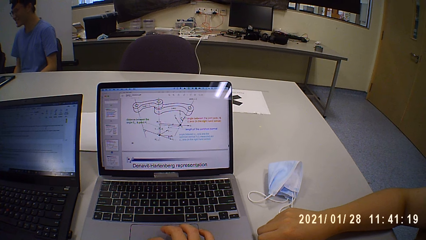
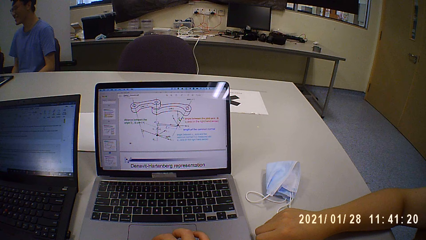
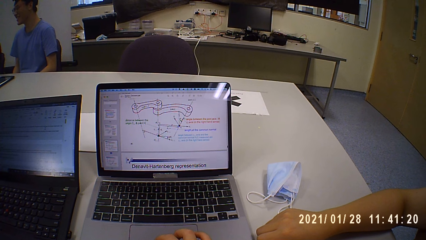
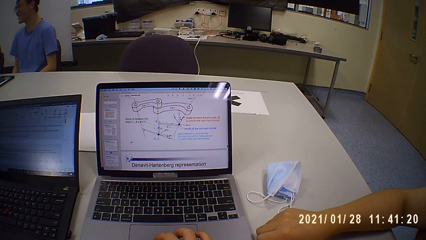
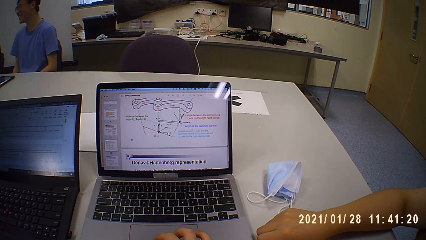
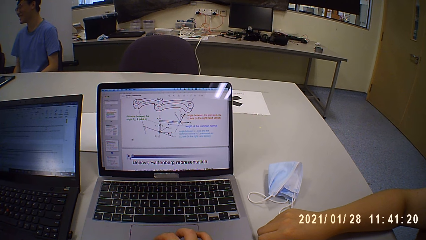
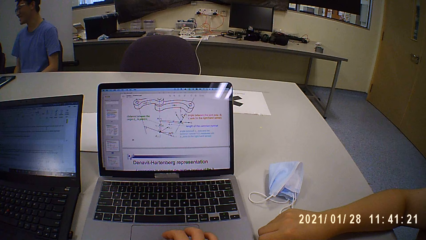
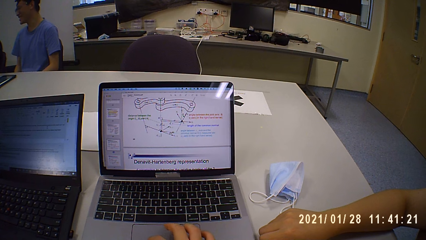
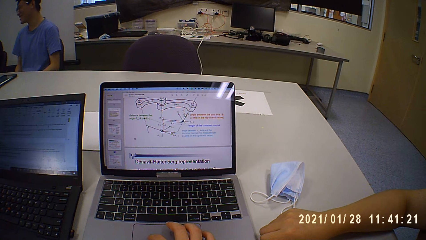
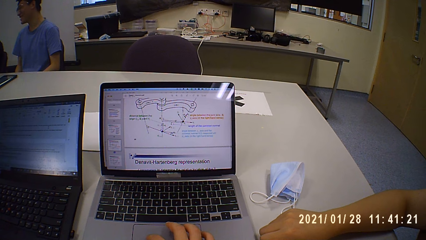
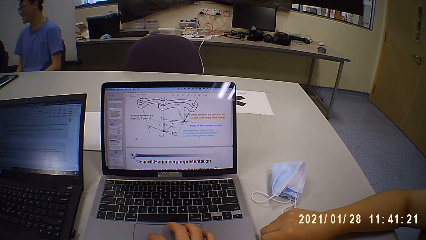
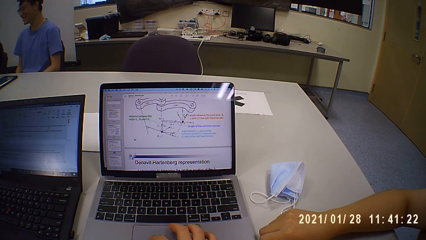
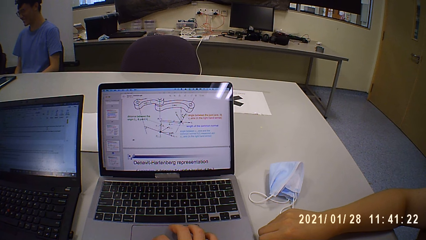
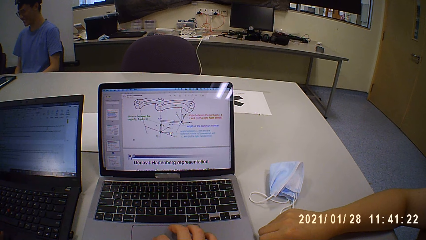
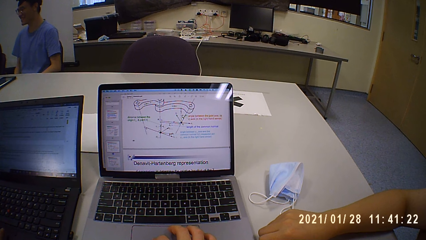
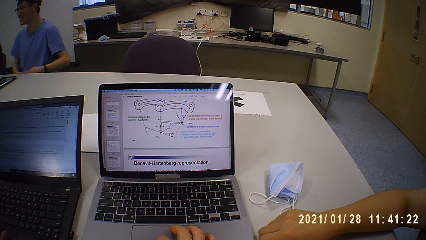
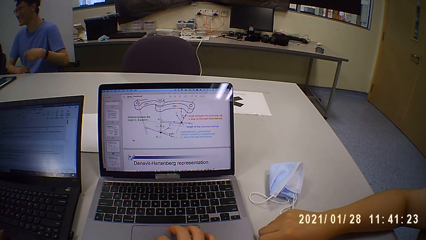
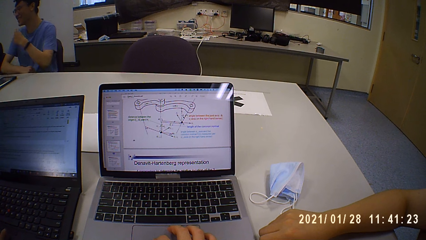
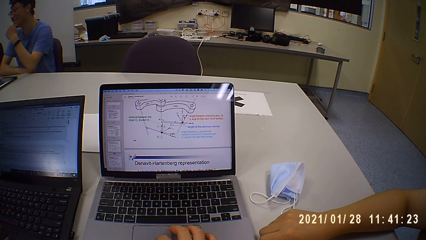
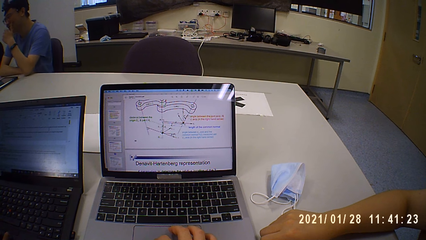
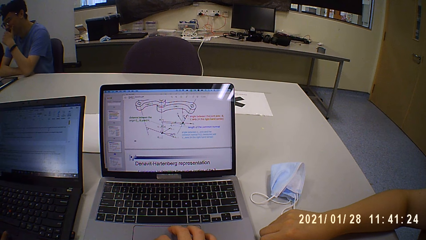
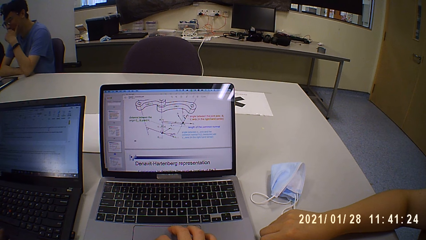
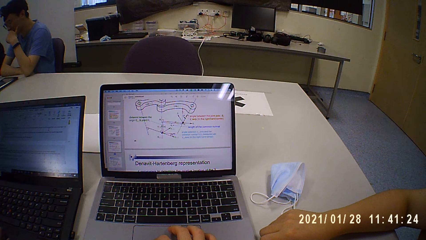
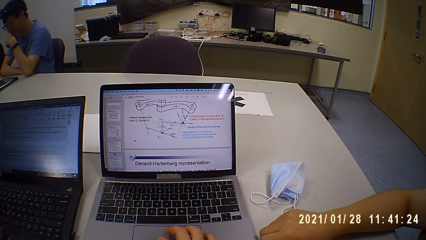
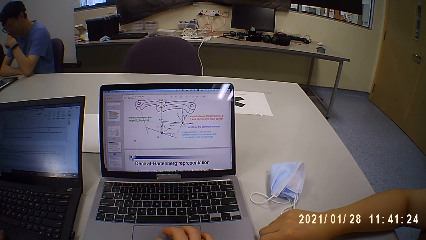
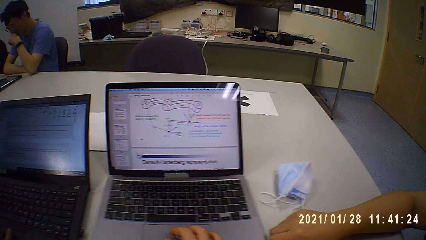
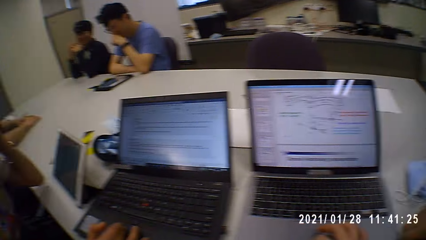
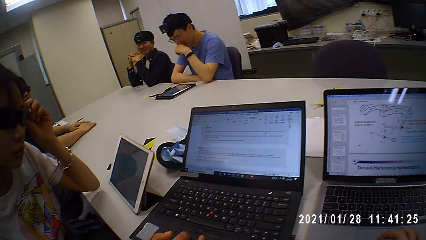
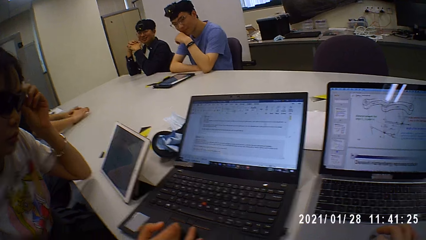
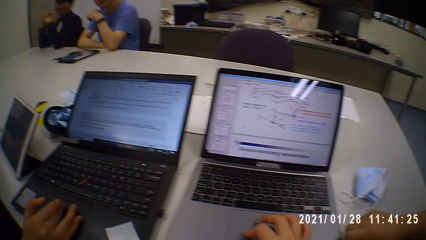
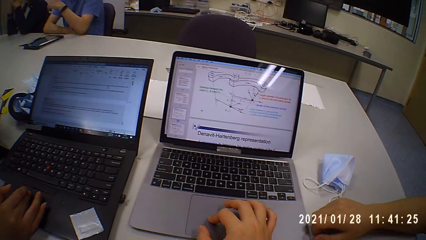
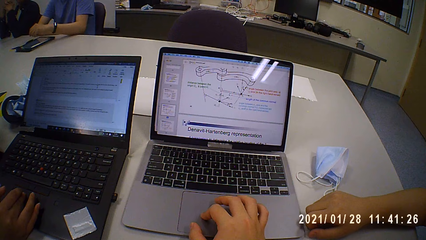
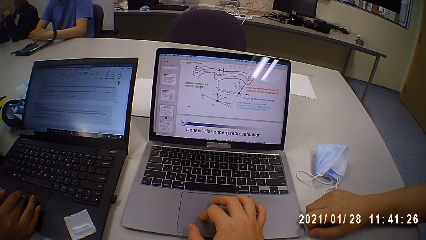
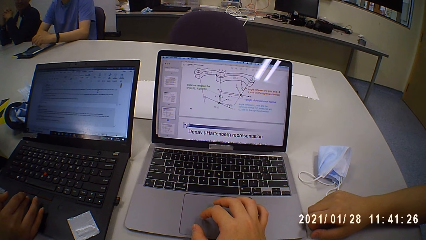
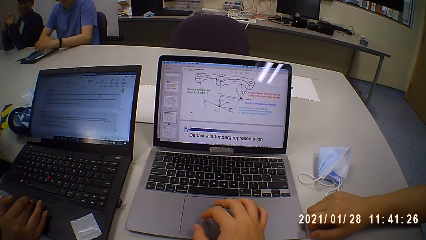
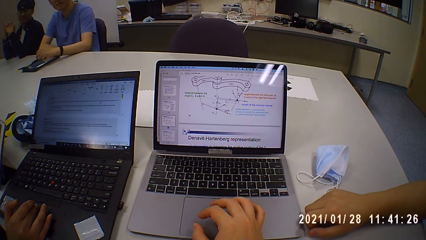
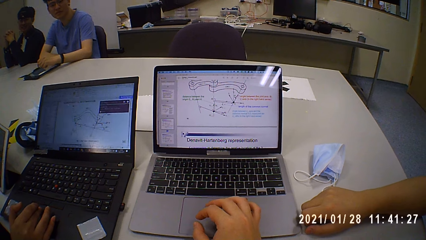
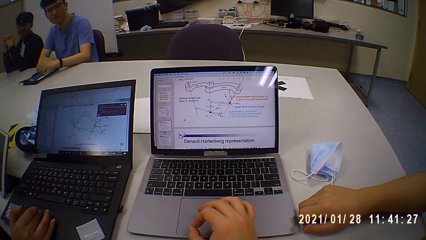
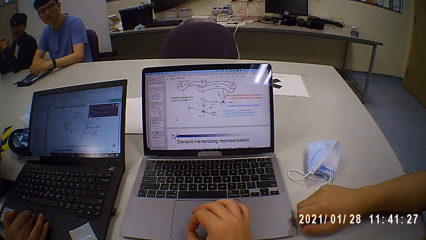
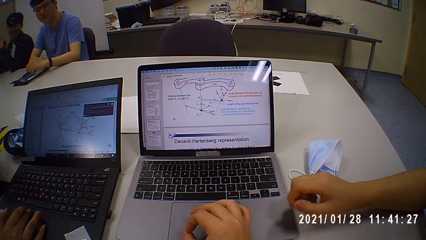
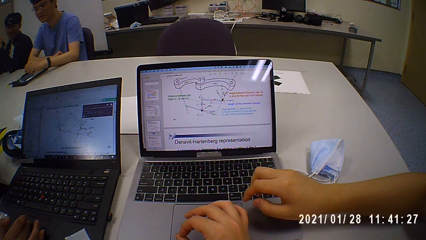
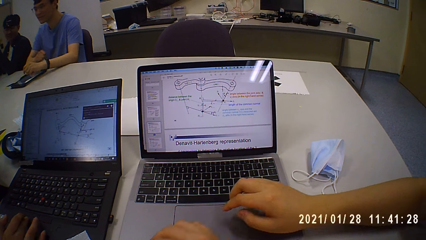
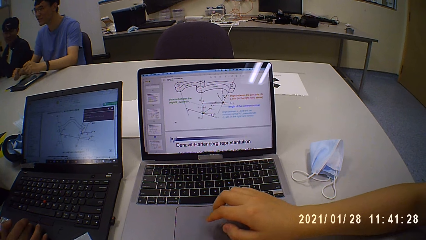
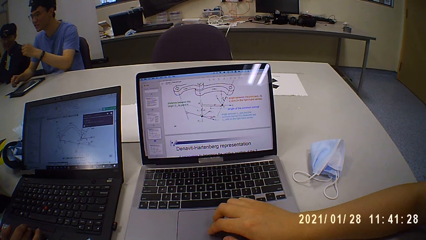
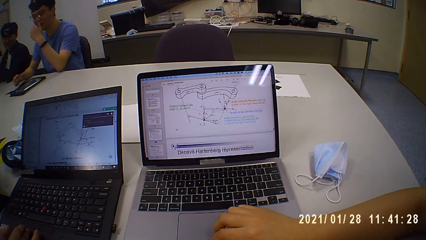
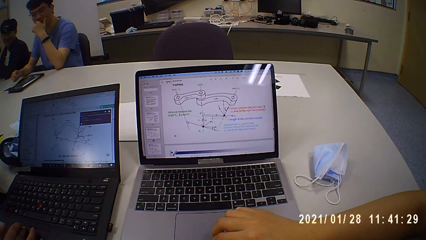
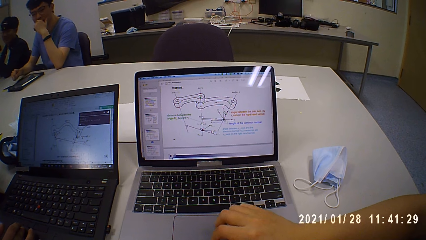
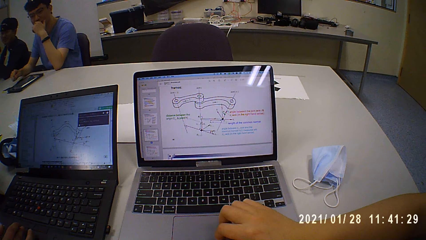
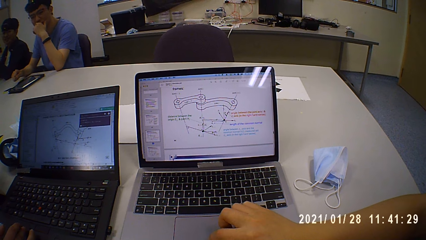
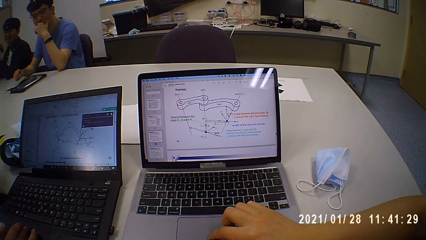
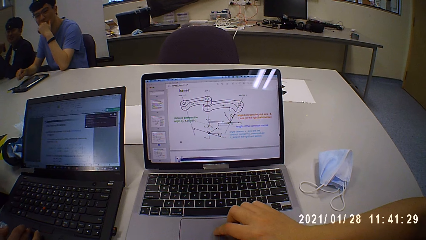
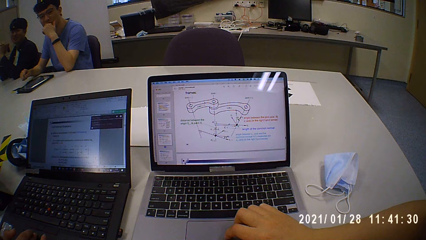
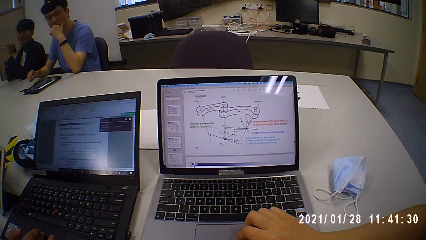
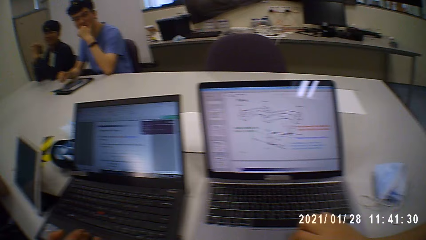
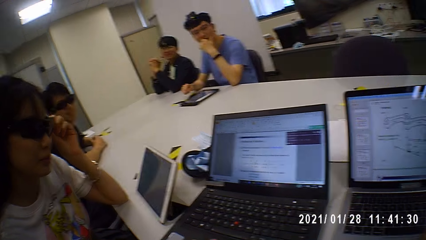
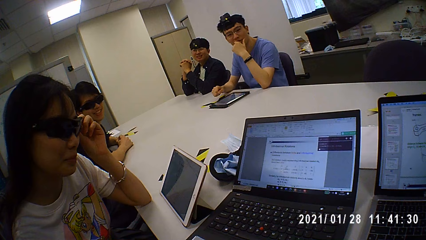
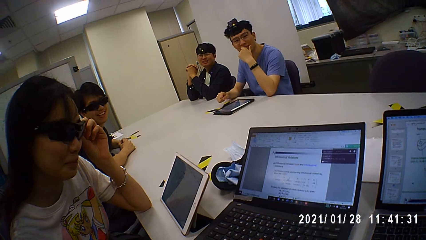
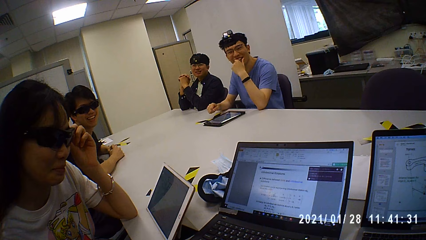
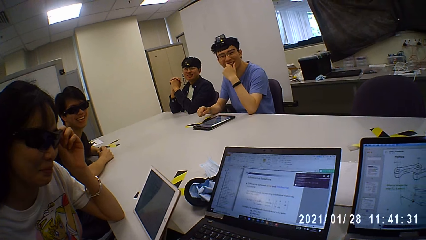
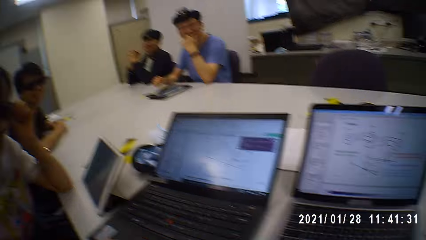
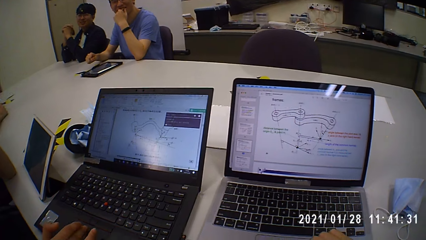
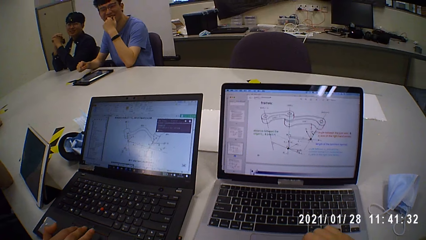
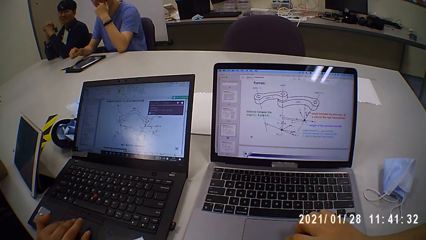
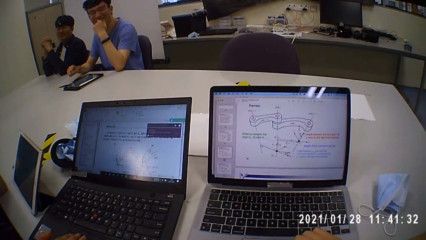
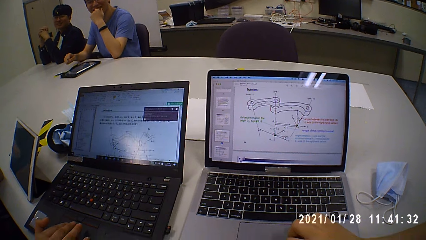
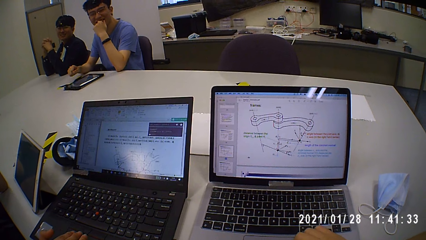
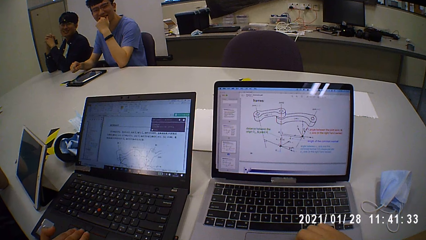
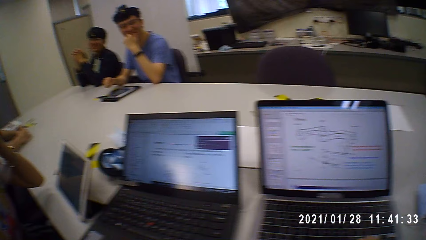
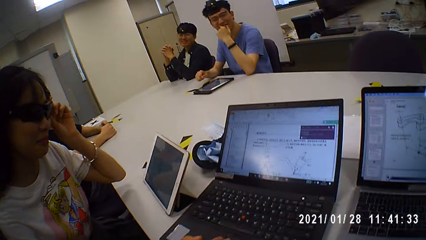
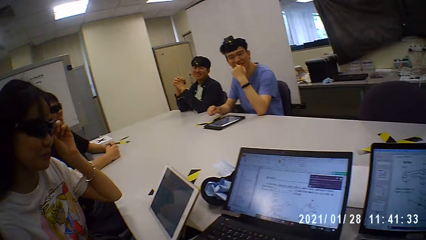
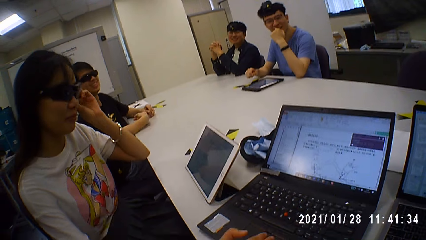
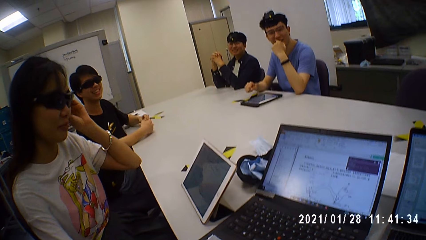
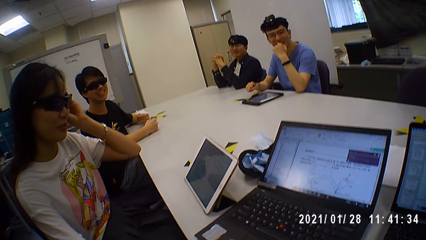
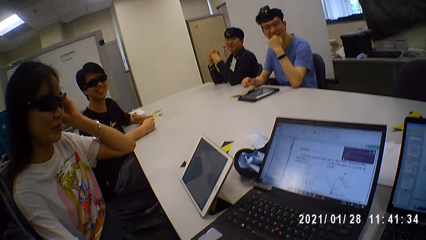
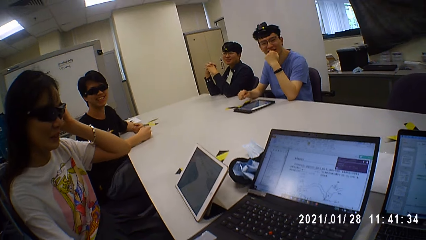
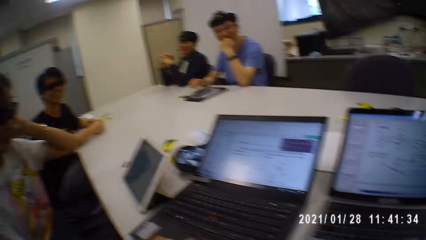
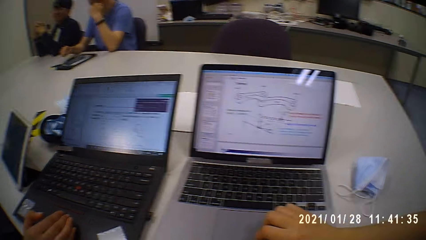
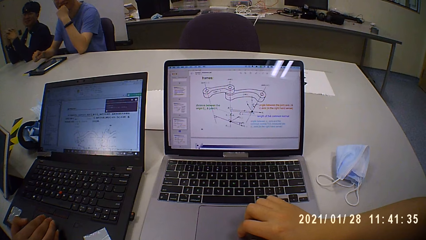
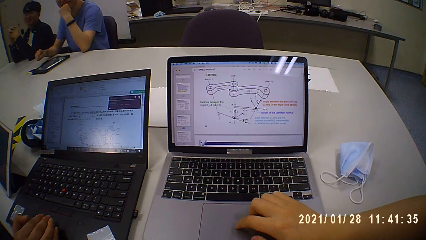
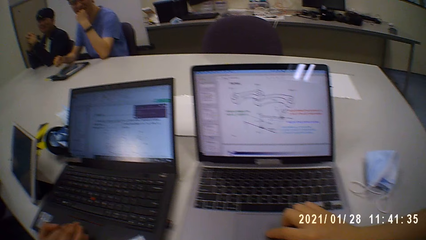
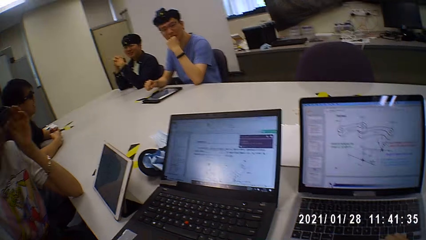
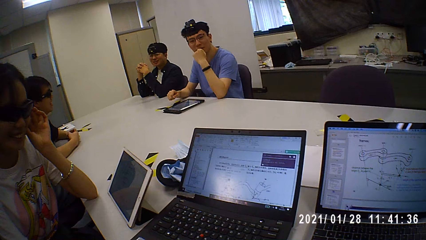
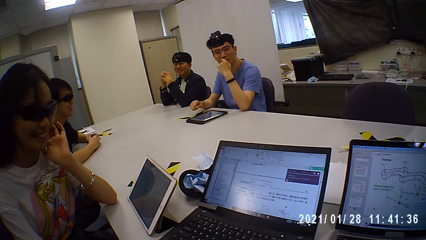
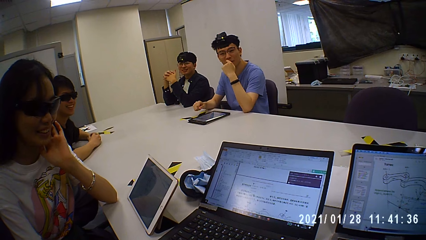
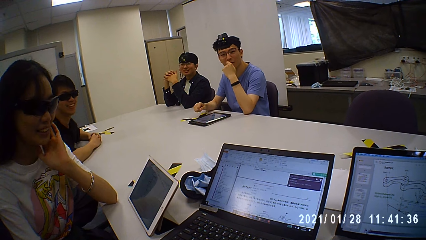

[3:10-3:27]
The camera wearer looks at the laptop. A man talks to the camera wearer. The camera wearer talks to the man and looks at the laptop. They touch the laptop touchpad and look at the laptop. The man touches the laptop touchpad. The camera wearer looks at the laptop, touches the laptop touchpad and talks to the man. Another man touches the laptop touchpad. A person touches the mouth. A third man talks to the camera wearer. The camera wearer looks around and talks to the third man. They talk to the third man again and look at the laptop. The third man talks to the camera wearer. The camera wearer looks around.
